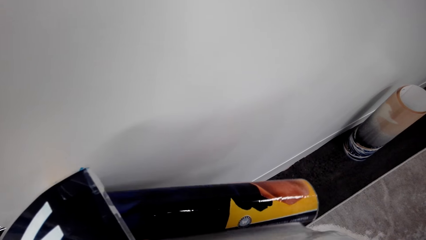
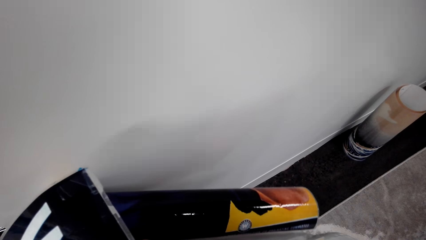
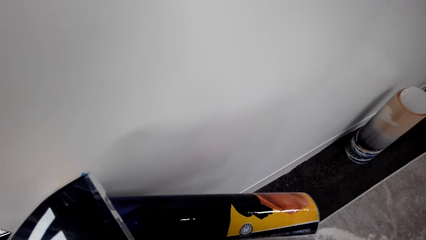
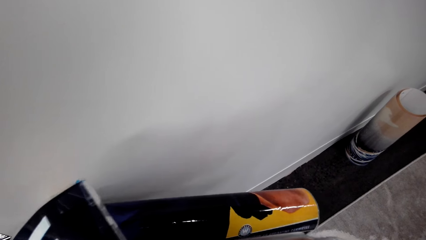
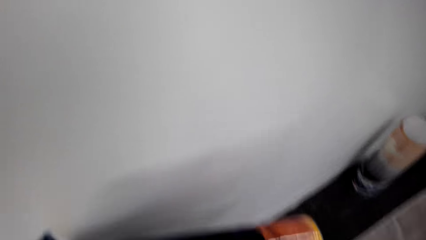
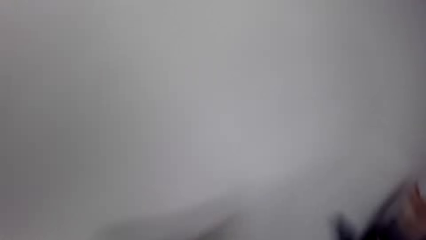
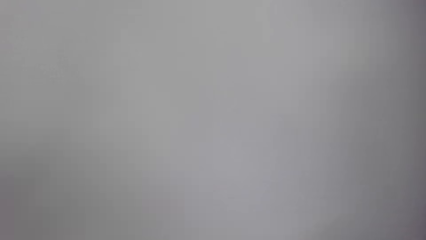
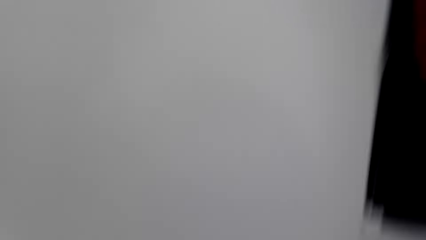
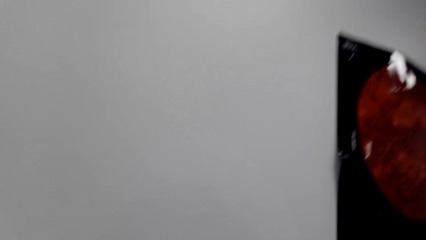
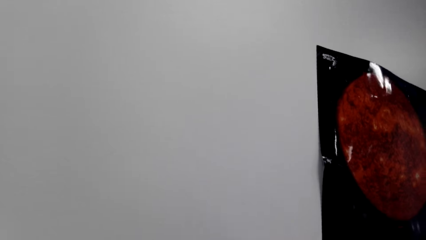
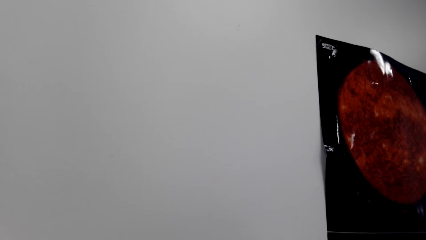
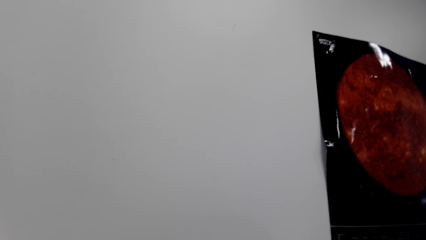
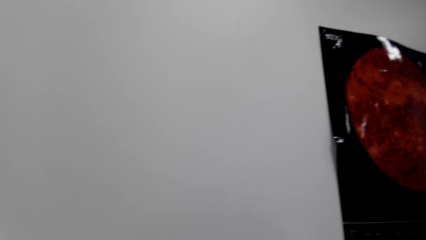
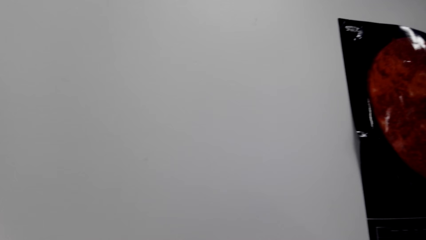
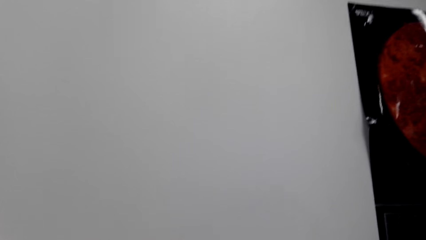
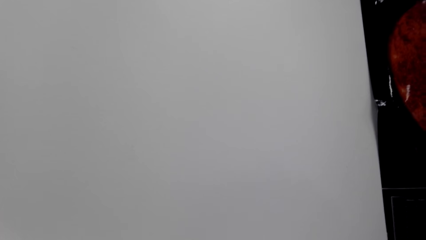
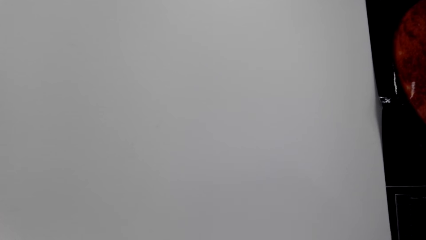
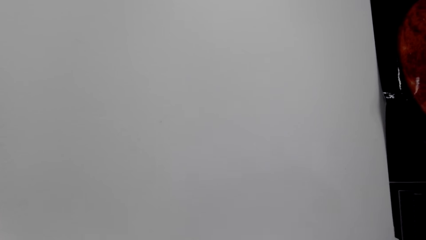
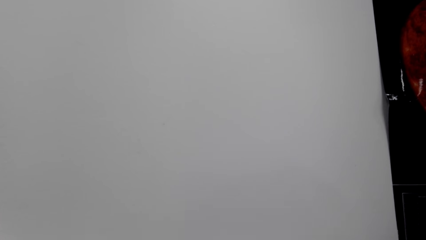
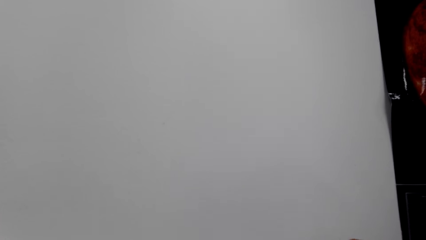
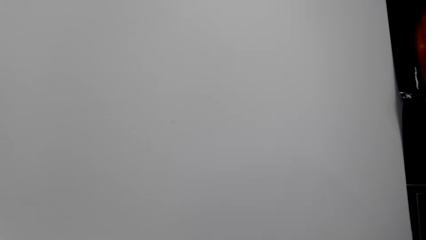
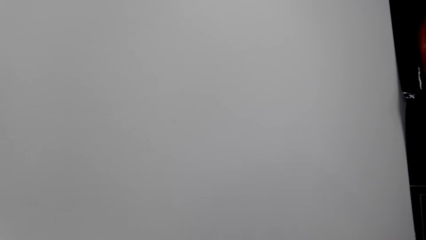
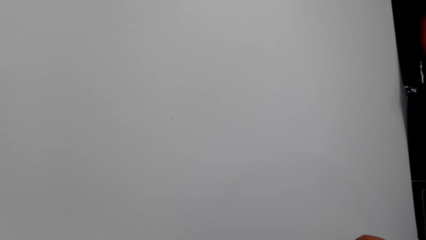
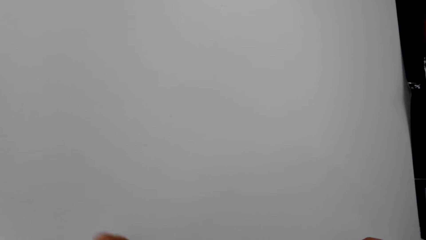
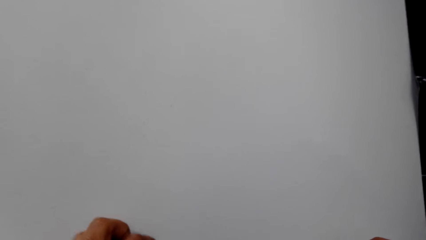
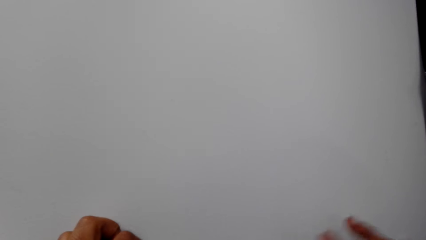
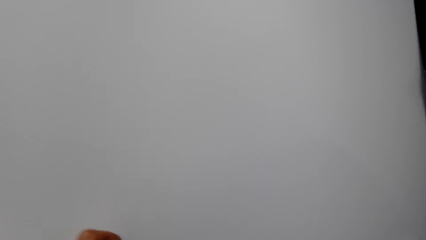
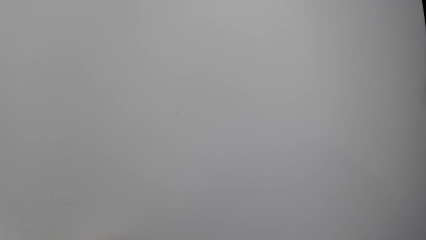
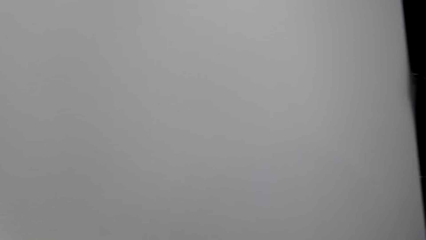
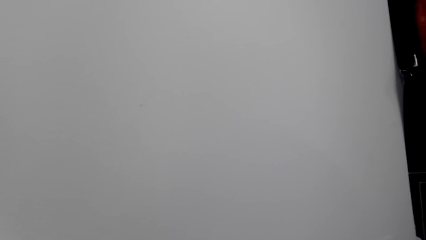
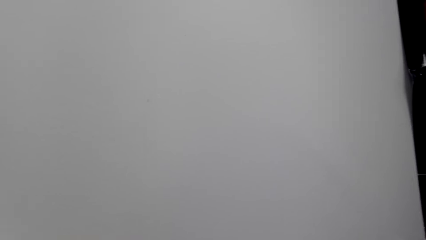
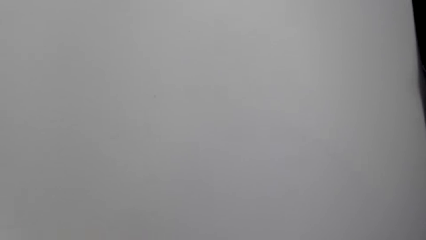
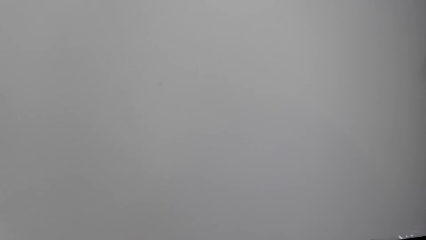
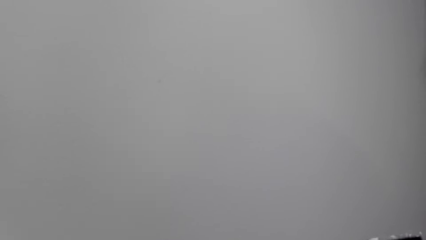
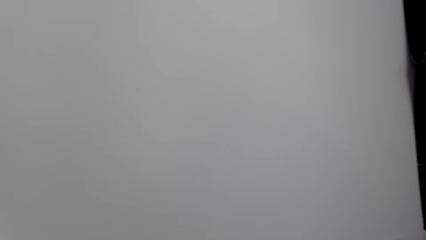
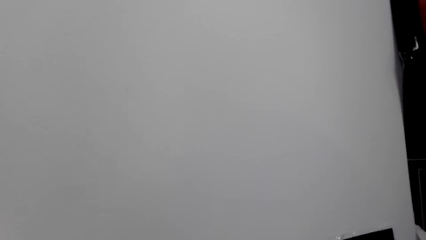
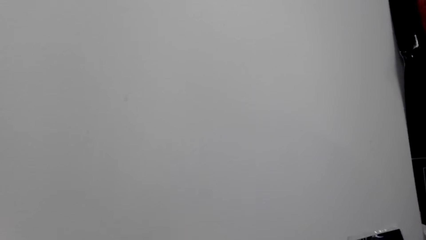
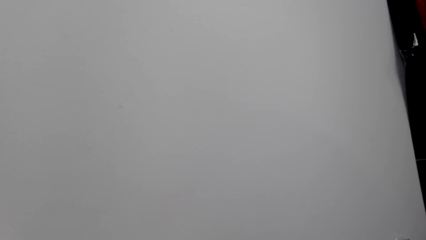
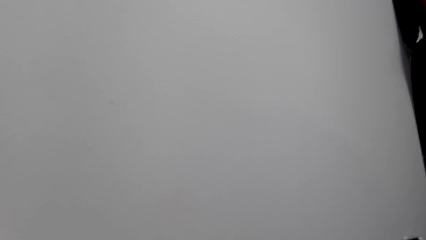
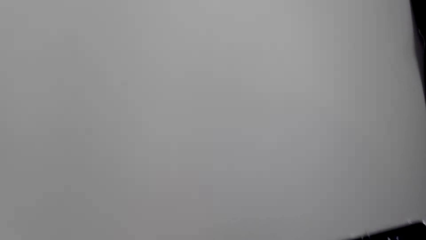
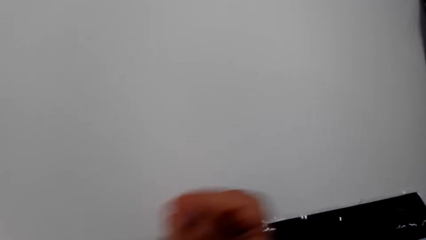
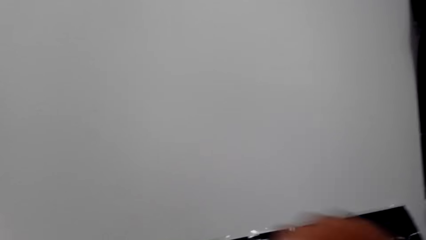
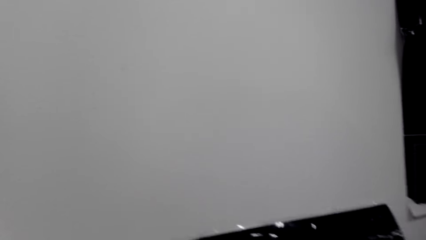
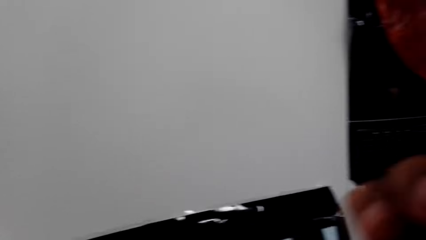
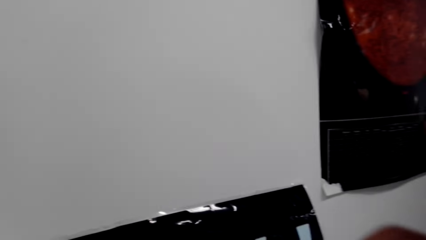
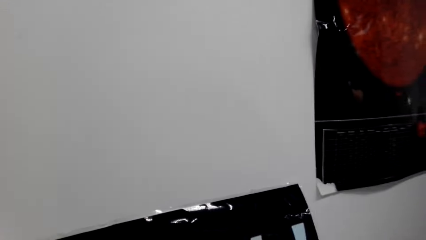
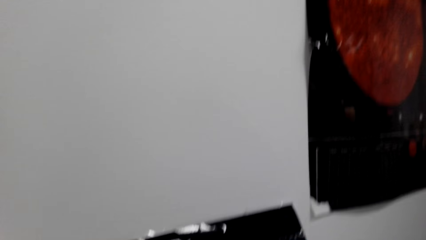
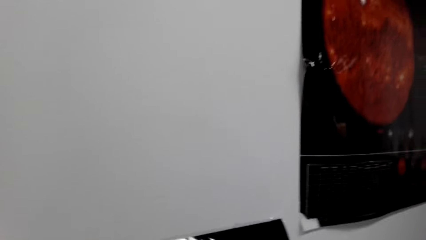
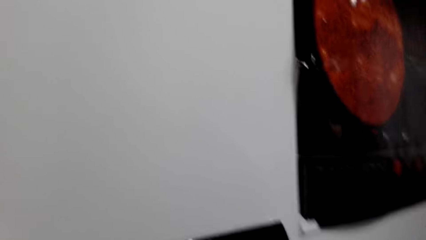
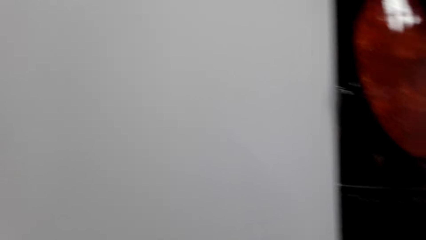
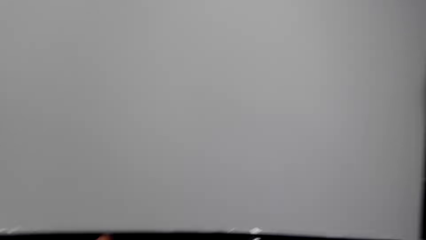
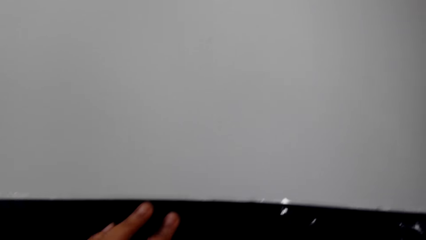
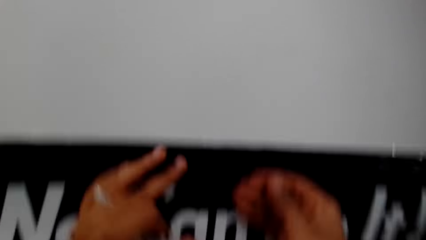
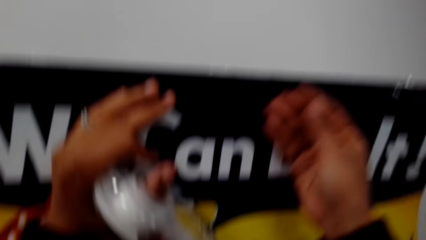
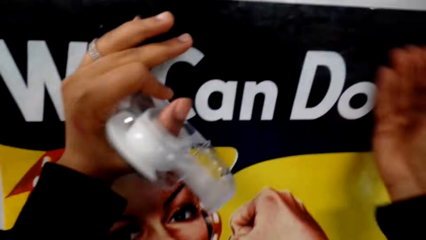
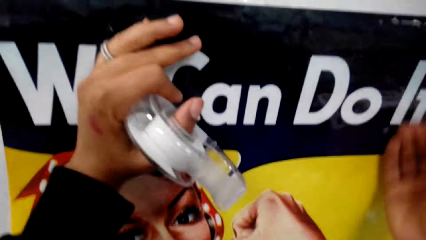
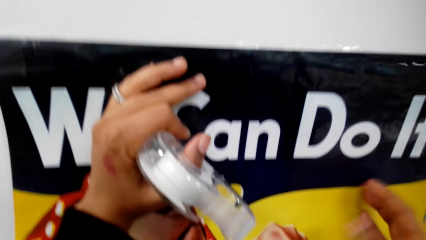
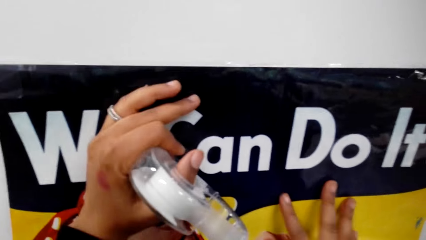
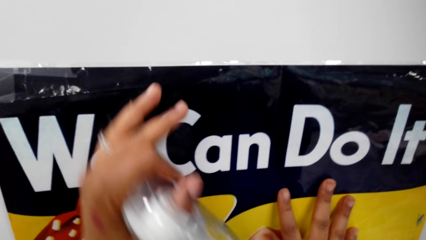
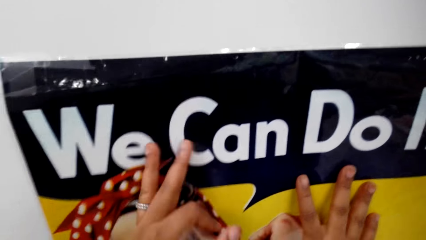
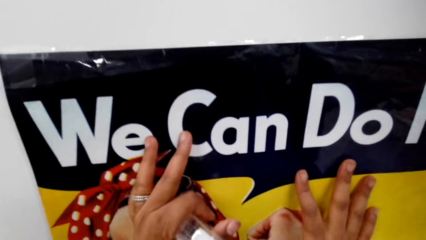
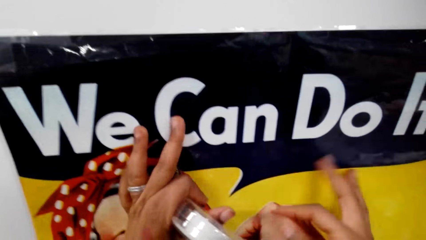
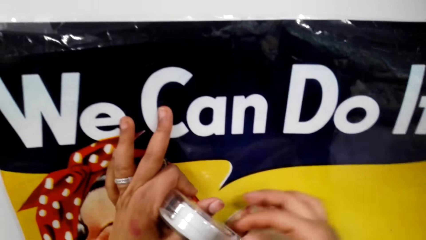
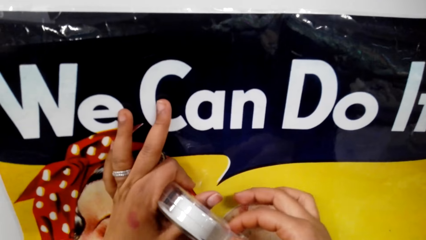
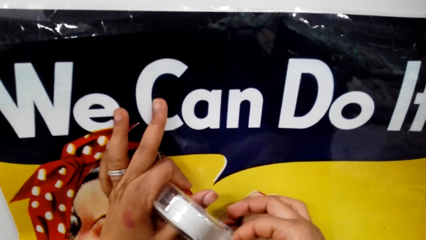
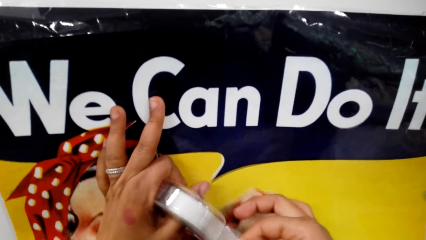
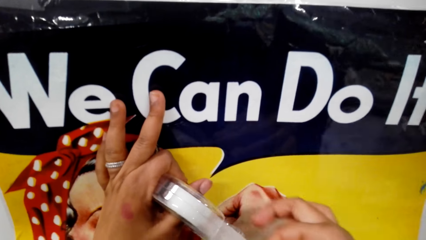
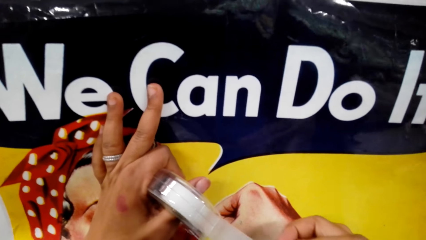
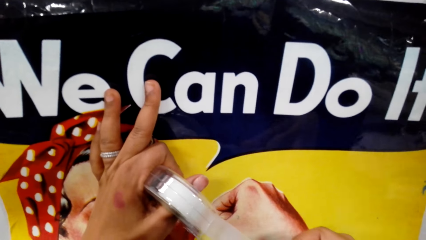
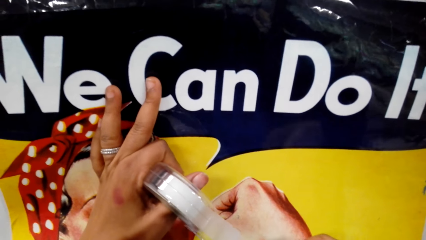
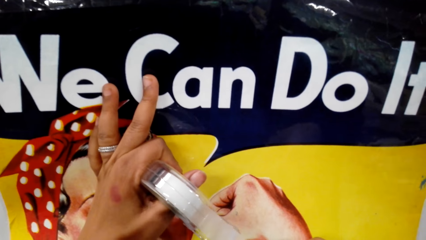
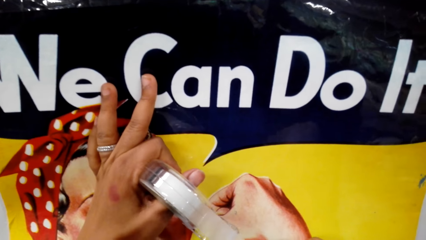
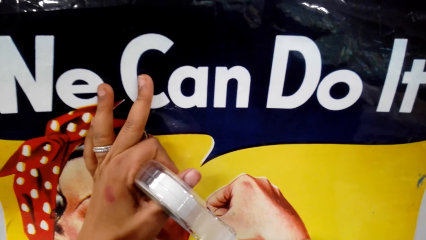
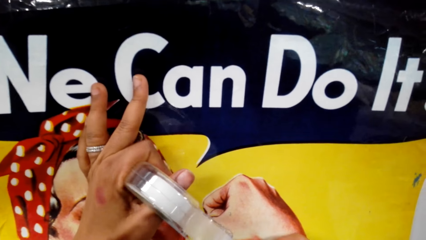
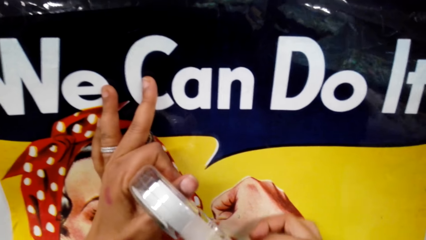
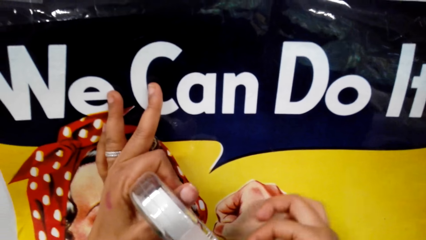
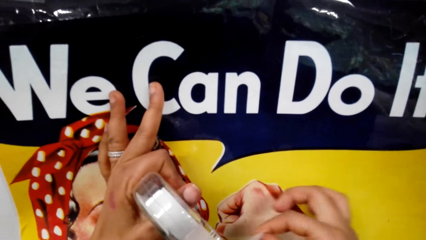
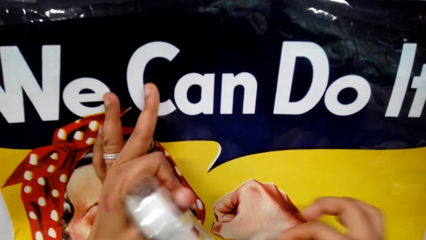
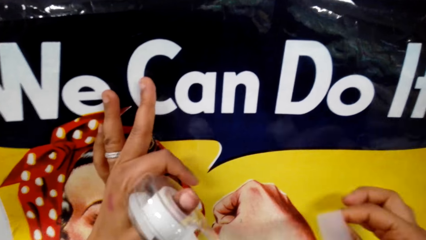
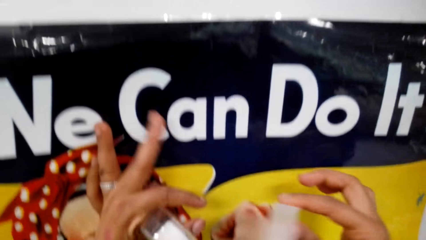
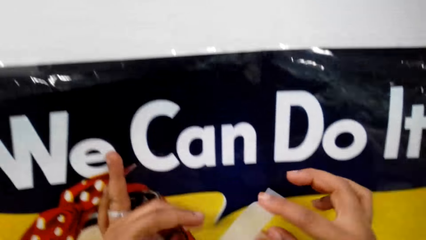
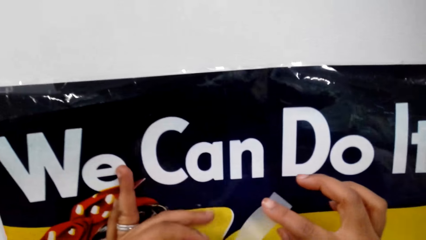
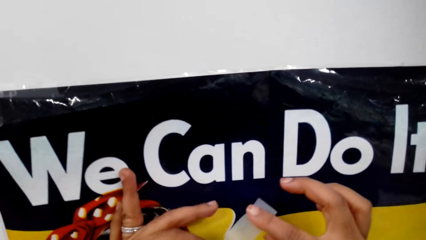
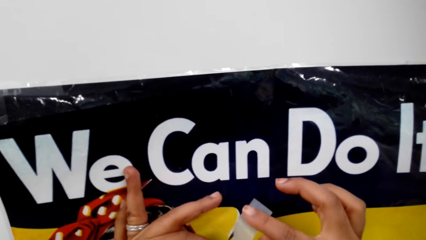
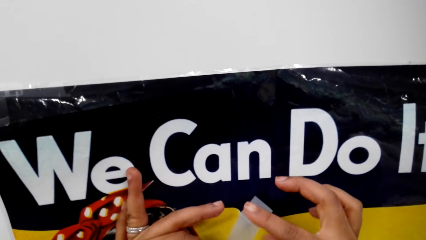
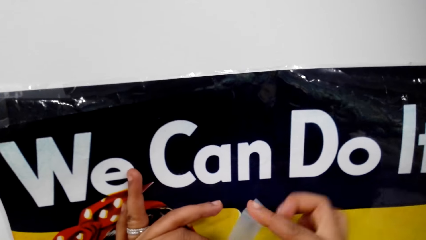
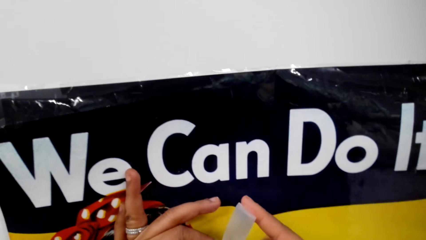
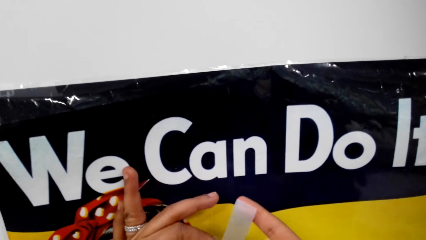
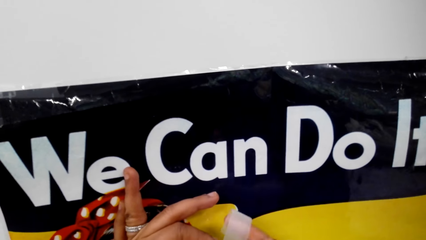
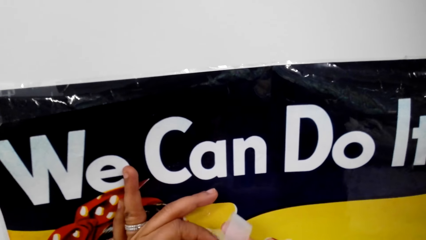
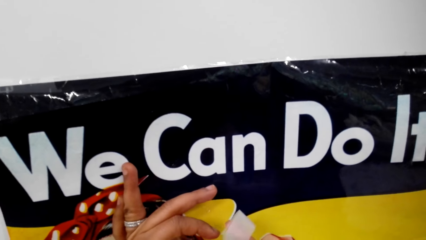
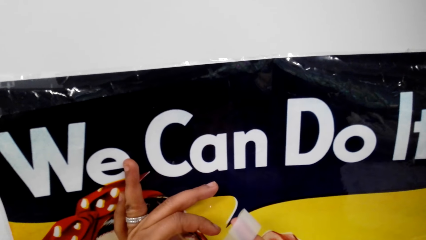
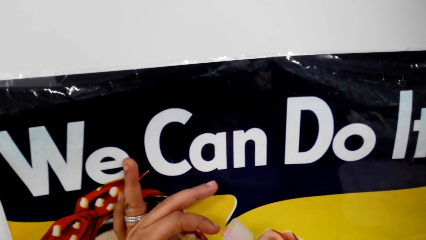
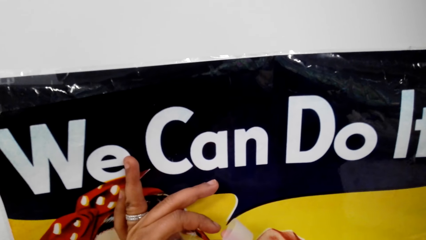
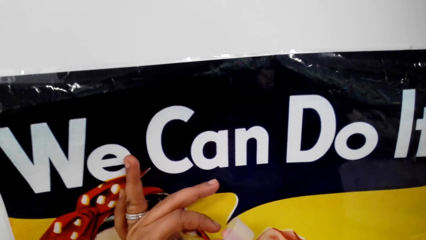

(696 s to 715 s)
The camera wearer sticks the chart on the wall and presses the chart onto the wall. They pull the tape, cut the tape, and fold the tape.
